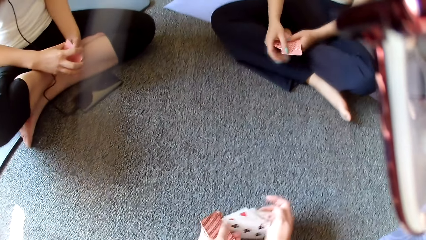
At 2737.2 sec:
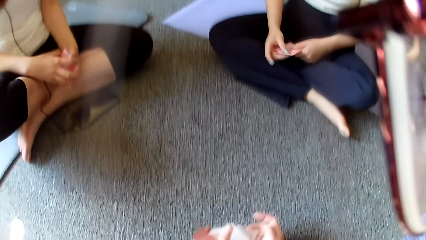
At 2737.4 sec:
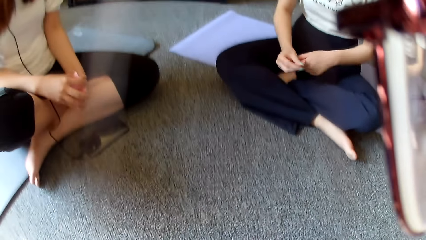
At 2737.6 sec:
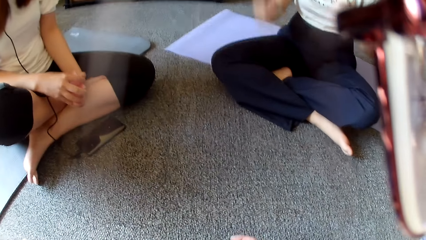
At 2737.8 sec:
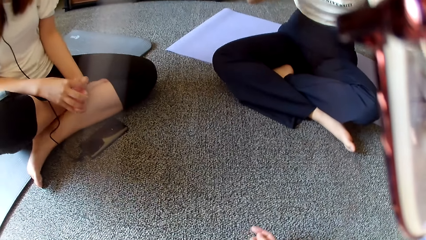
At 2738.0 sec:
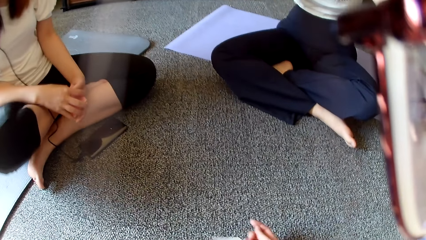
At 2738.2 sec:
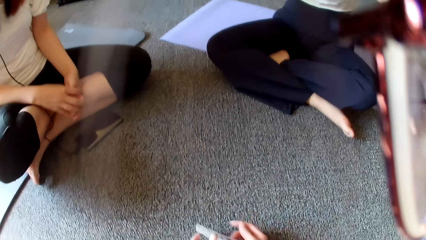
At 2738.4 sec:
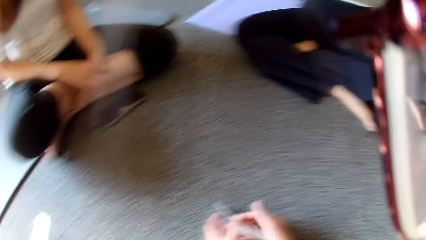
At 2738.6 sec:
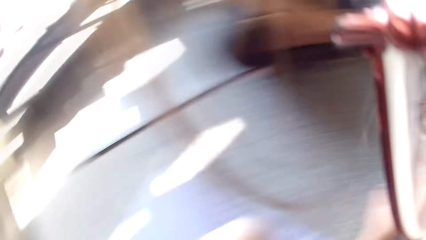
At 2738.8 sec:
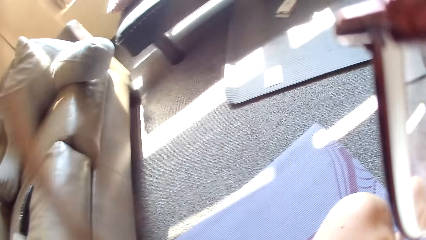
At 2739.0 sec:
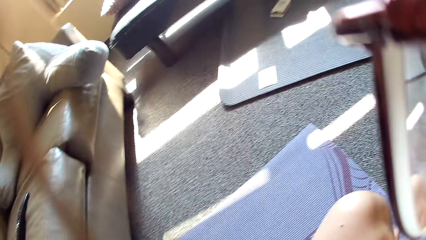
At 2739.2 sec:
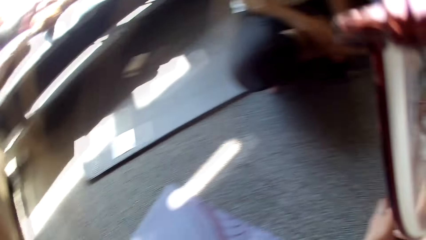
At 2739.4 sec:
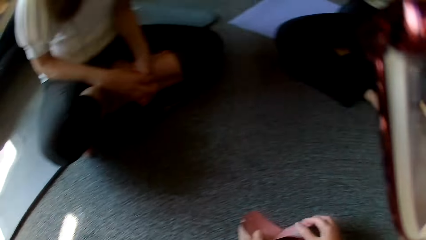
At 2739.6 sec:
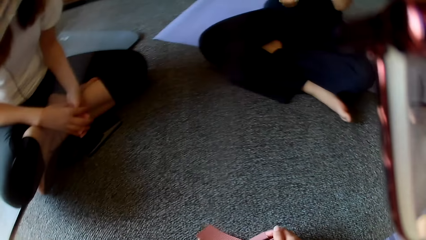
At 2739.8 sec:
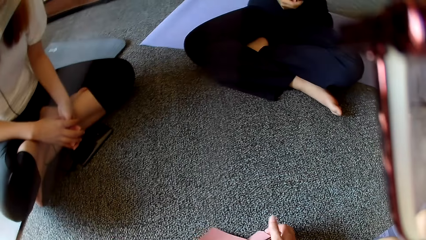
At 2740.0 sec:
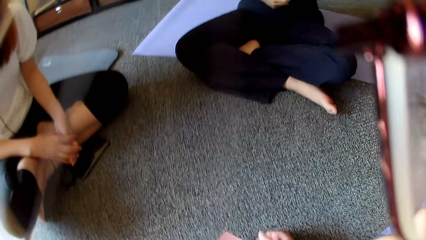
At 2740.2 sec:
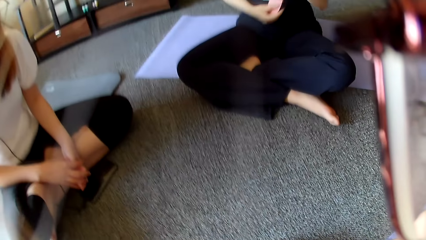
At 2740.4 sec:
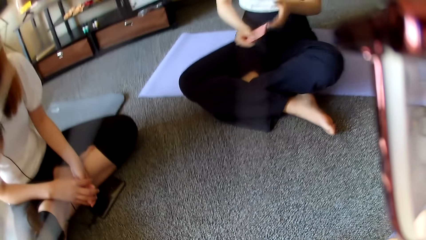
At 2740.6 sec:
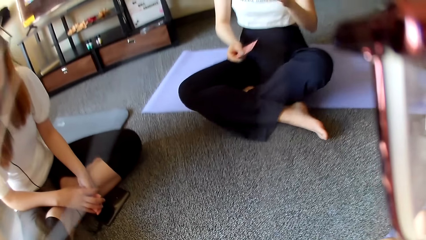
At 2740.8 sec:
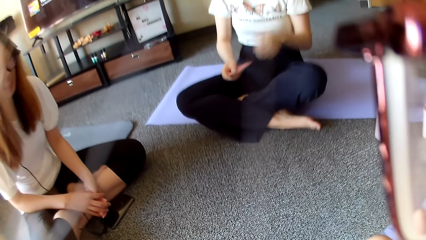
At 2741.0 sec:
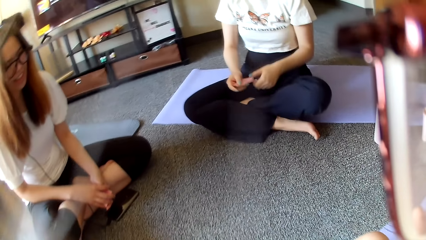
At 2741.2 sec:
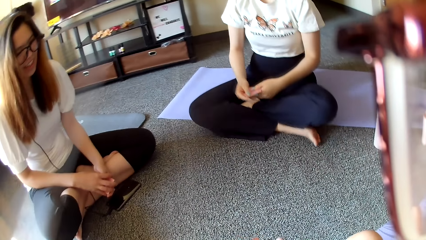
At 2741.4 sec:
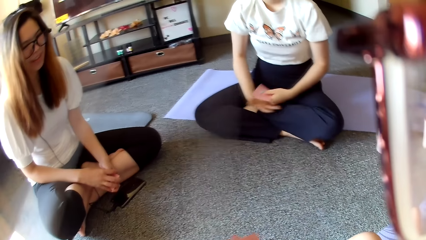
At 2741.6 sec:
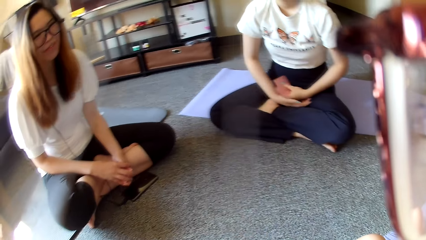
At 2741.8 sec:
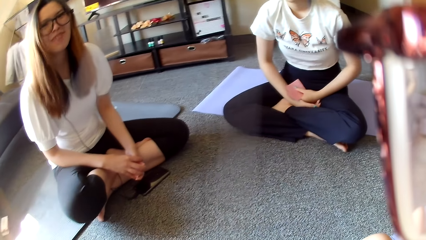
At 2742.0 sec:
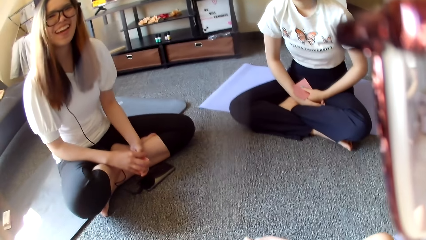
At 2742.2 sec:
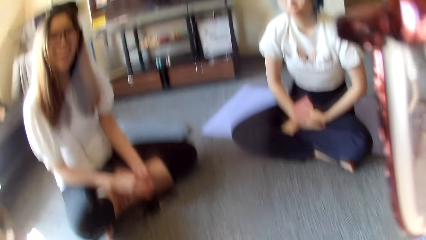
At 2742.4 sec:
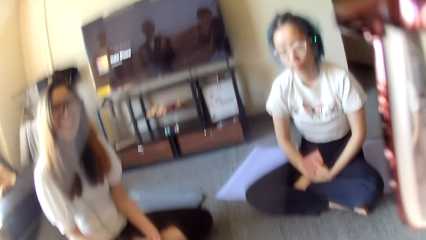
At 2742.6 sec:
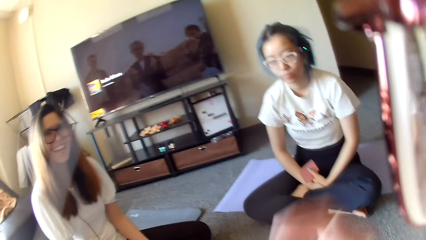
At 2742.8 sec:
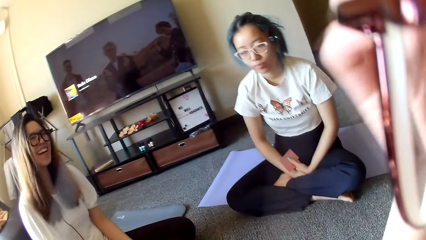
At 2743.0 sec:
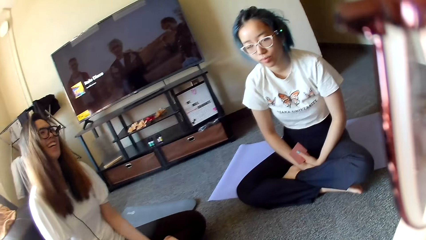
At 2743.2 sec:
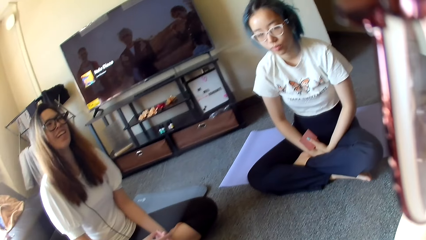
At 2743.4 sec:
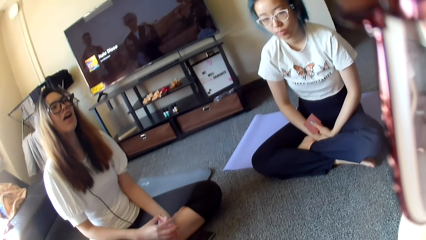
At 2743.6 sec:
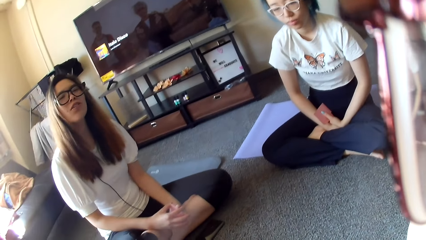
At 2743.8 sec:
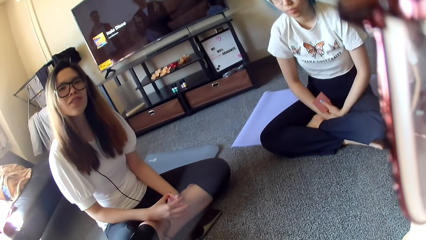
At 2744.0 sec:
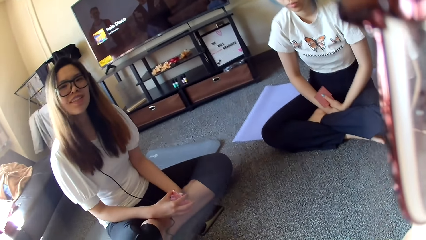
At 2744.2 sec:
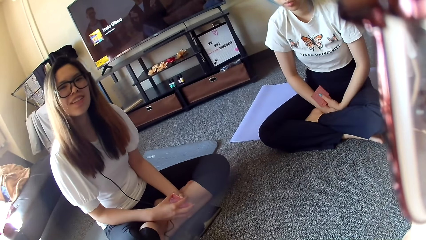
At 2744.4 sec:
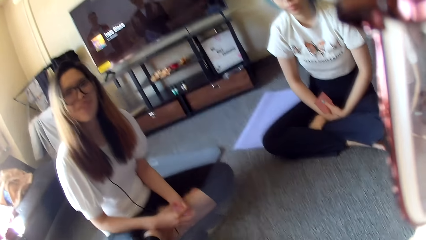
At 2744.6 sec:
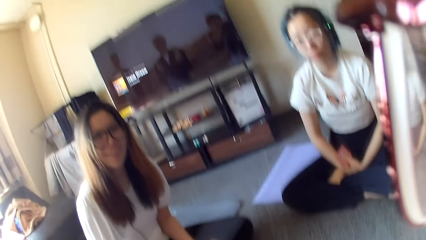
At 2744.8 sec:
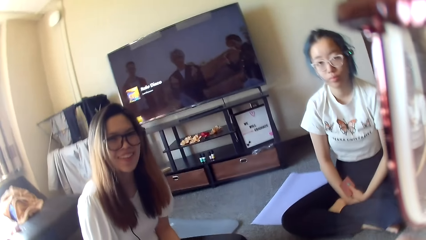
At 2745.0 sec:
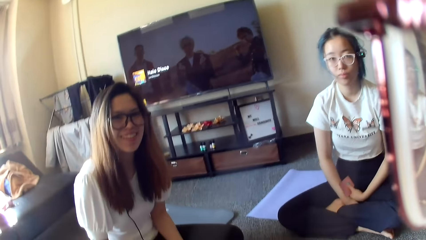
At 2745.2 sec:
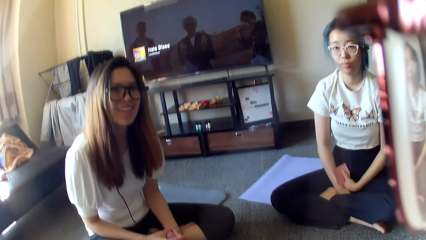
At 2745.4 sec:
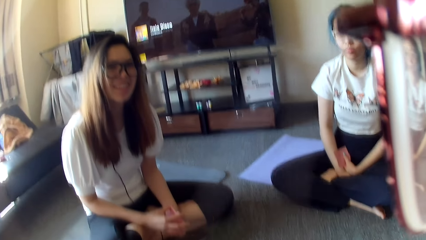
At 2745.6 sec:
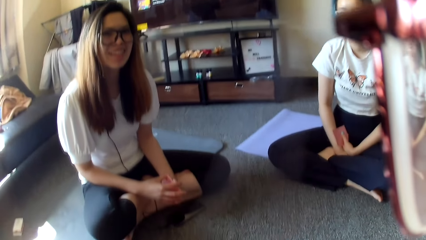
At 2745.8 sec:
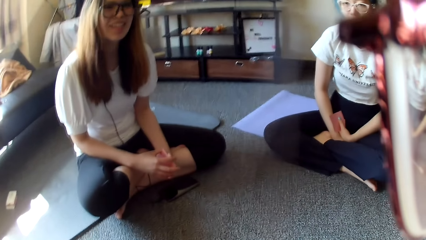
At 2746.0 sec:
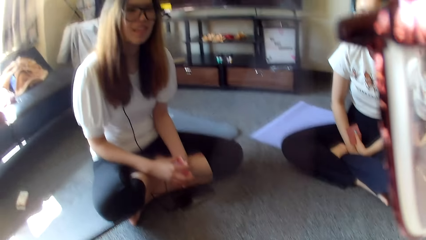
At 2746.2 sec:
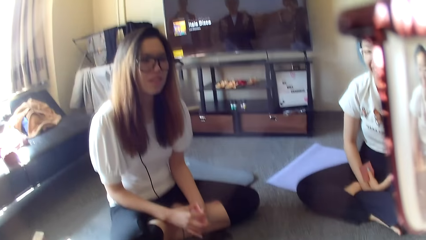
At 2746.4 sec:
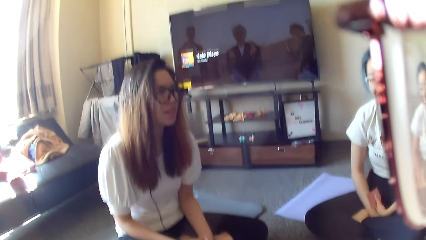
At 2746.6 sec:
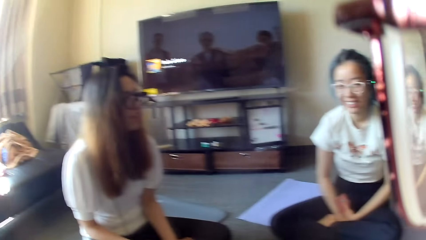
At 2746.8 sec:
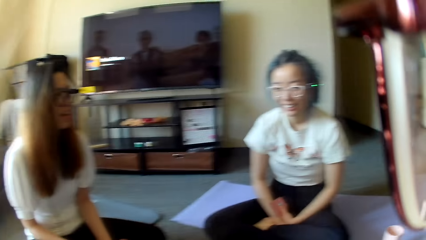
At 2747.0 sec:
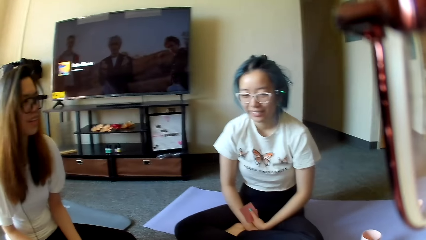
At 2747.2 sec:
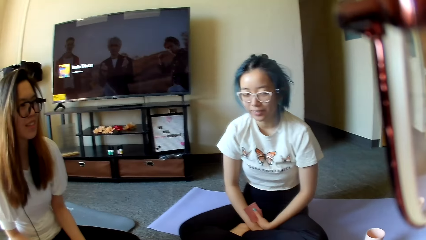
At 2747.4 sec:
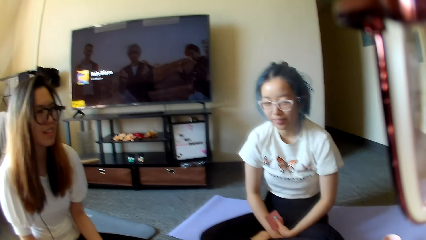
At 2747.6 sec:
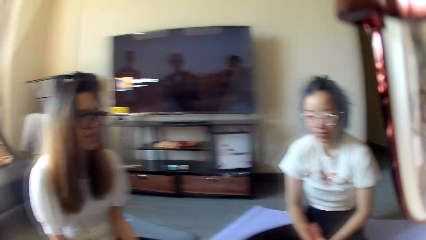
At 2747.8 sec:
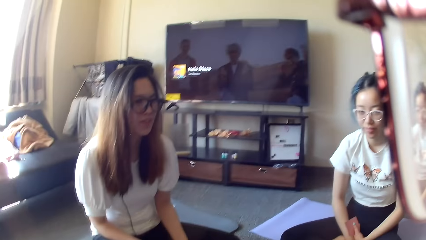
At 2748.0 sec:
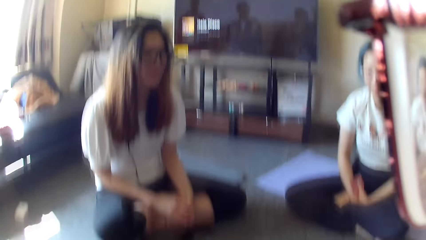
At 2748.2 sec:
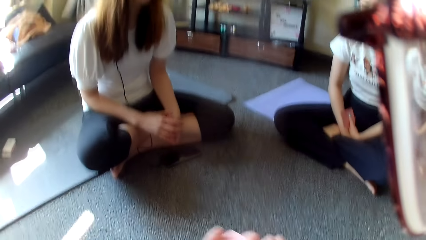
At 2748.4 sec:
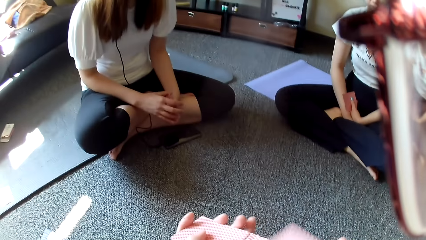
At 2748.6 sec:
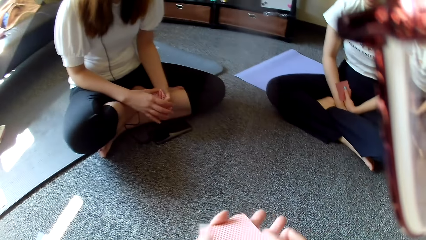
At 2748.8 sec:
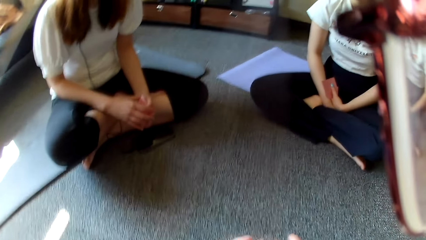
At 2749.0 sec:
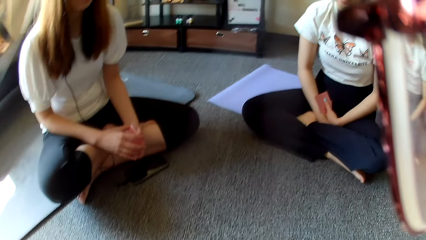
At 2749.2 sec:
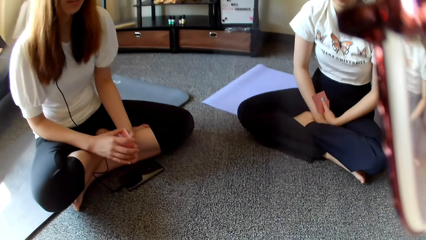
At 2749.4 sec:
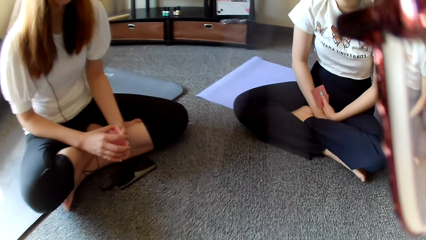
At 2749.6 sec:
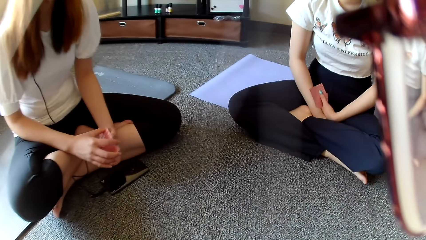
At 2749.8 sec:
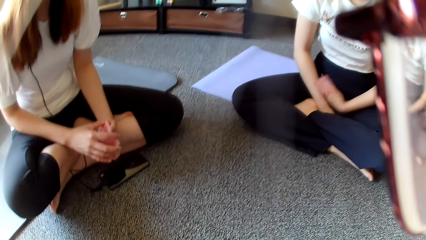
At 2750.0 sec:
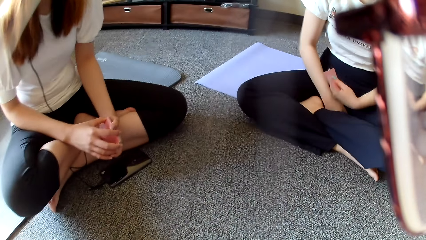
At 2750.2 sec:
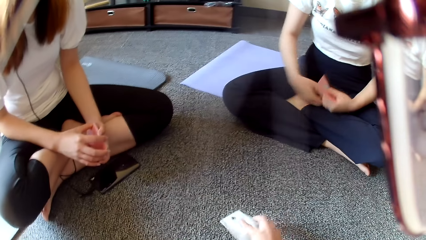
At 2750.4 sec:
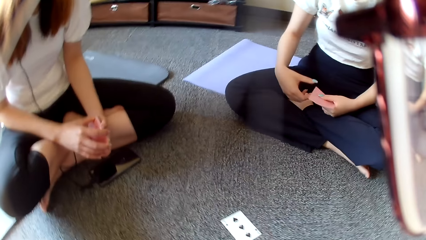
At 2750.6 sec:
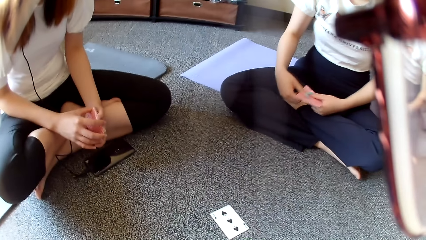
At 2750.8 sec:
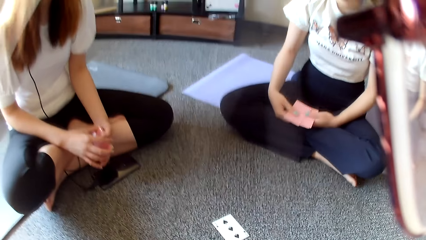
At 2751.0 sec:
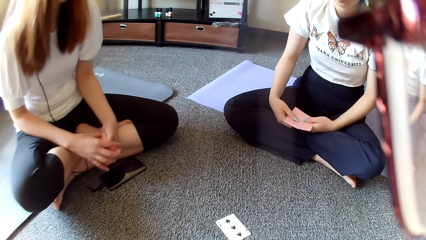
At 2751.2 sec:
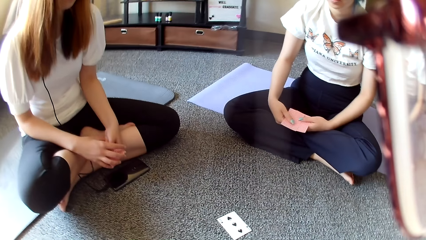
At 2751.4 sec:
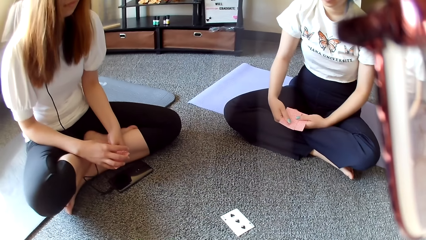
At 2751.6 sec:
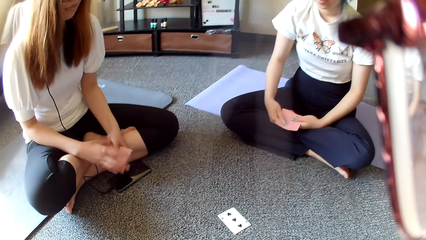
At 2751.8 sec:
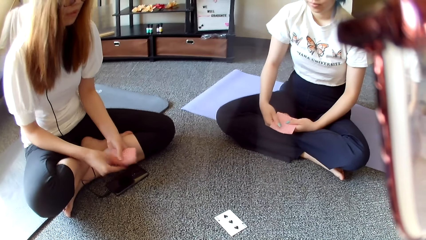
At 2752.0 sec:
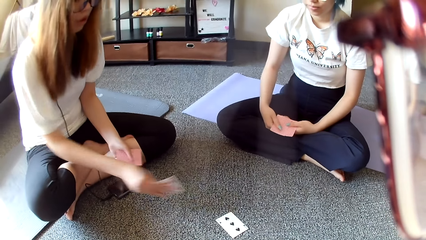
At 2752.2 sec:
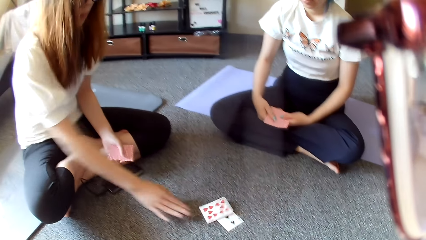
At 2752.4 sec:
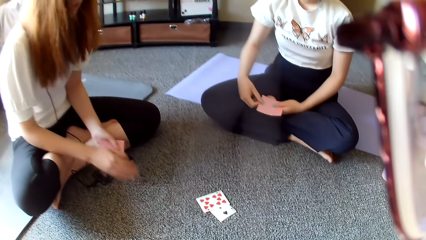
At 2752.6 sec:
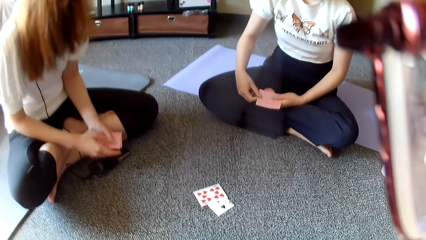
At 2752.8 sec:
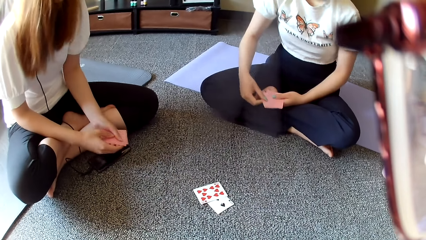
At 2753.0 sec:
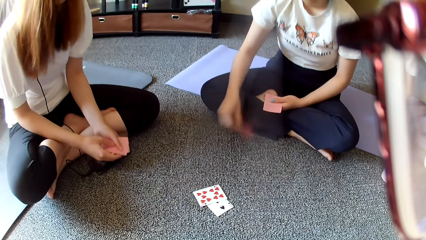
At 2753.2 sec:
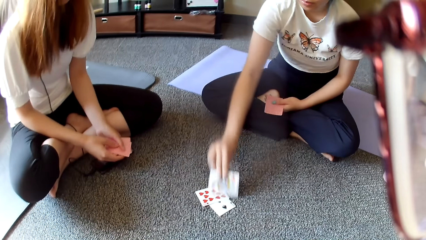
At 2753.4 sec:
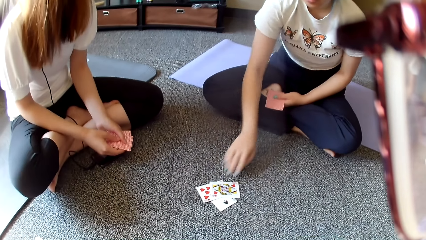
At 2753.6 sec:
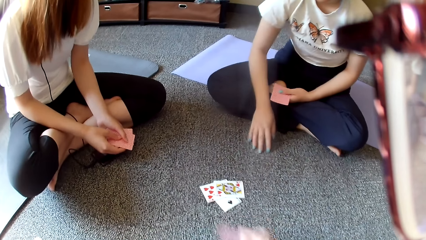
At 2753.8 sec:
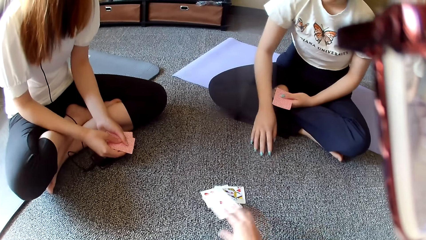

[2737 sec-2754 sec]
The camera wearer selects the cards. A woman touches the head and raises a hand. The camera wearer looks around. The woman selects the cards. The camera wearer lifts the hand. They look around, select the cards, shuffle the cards, place a card on the floor and play the card. Another woman plays poker and places a card on the floor. The first woman plays poker and places a card on the floor.
